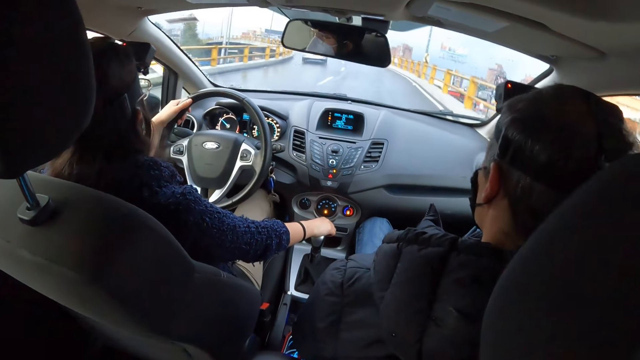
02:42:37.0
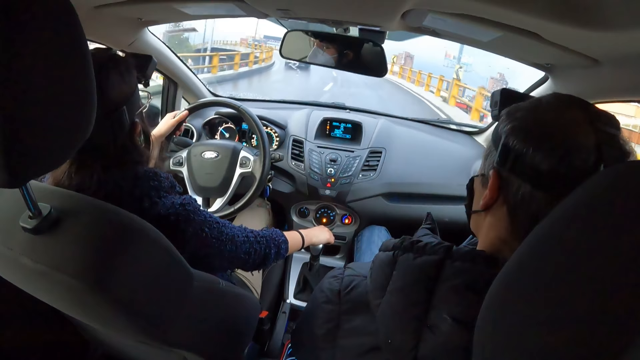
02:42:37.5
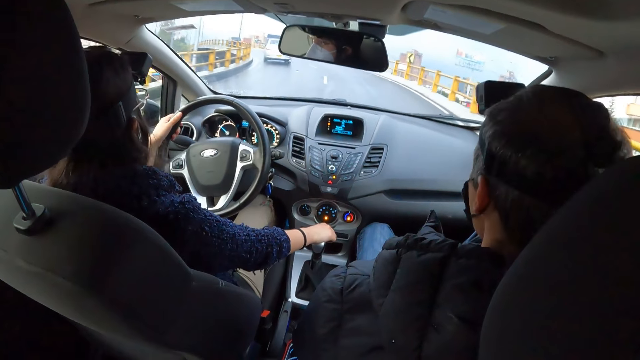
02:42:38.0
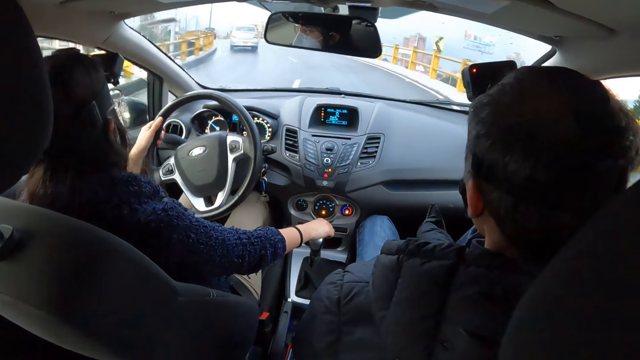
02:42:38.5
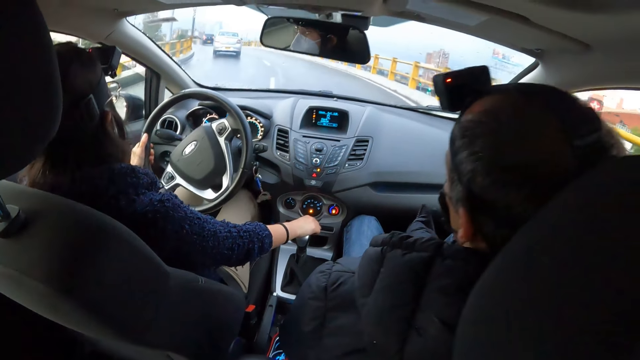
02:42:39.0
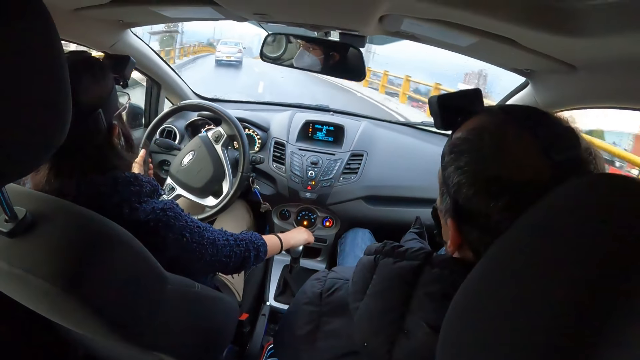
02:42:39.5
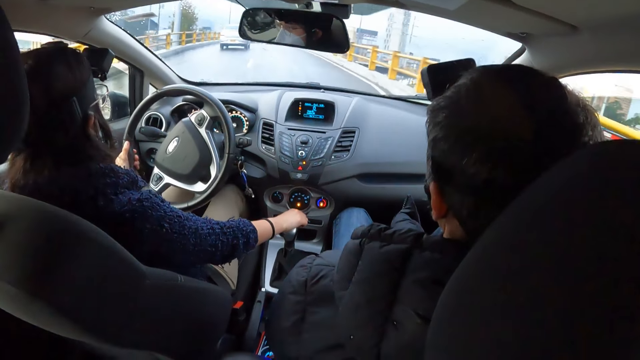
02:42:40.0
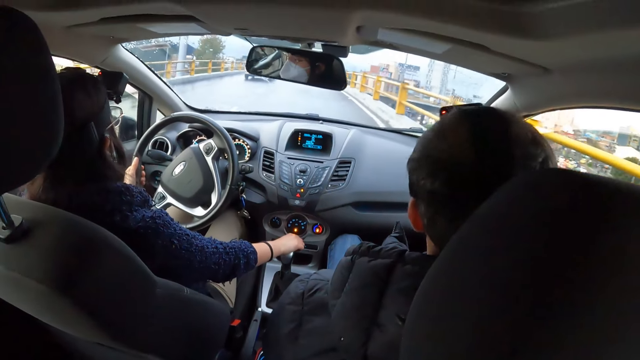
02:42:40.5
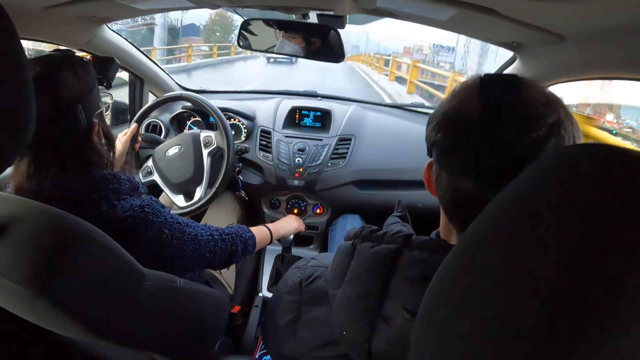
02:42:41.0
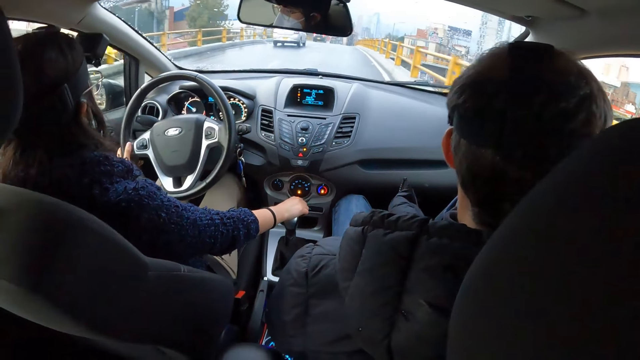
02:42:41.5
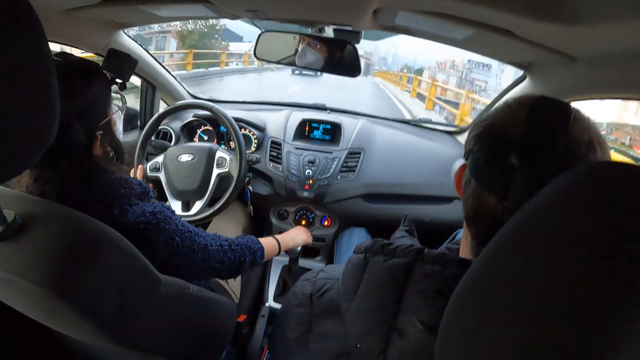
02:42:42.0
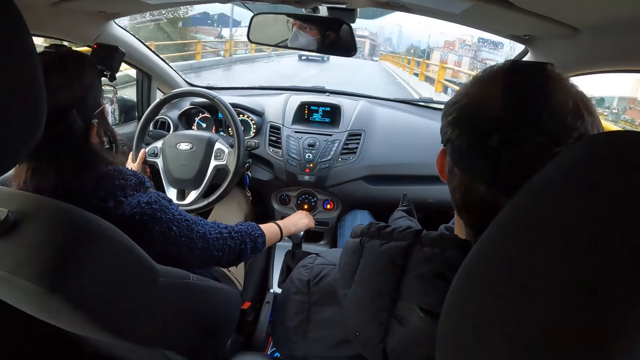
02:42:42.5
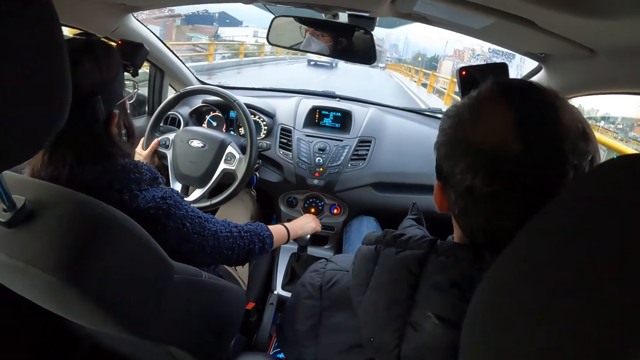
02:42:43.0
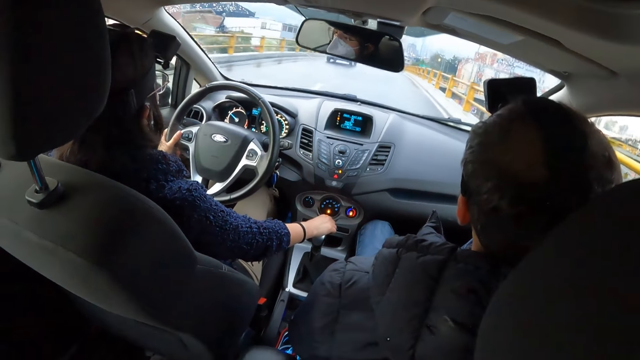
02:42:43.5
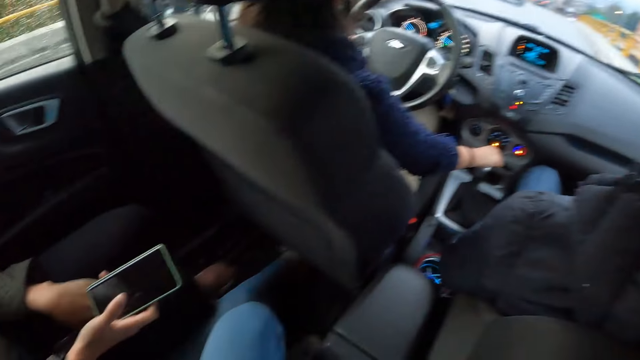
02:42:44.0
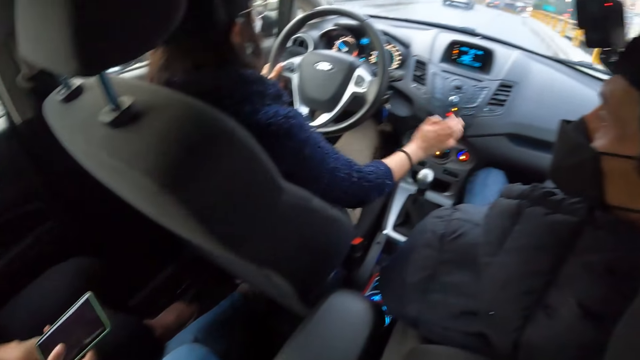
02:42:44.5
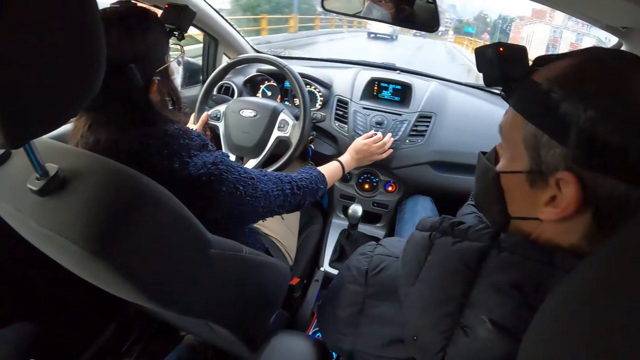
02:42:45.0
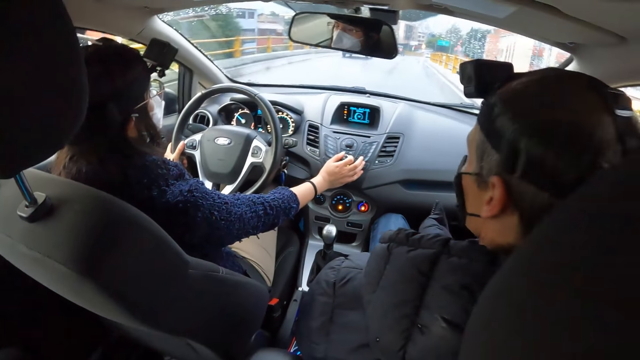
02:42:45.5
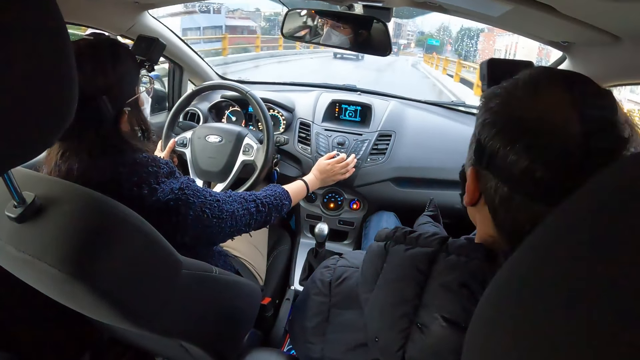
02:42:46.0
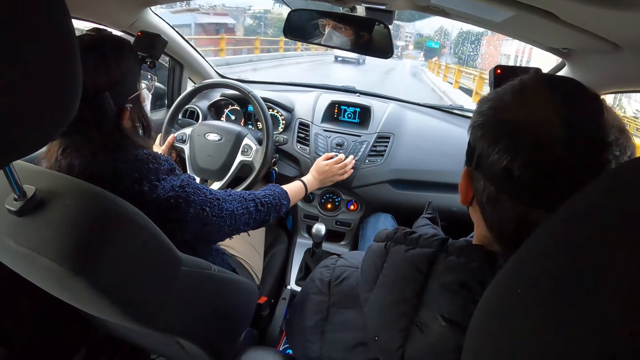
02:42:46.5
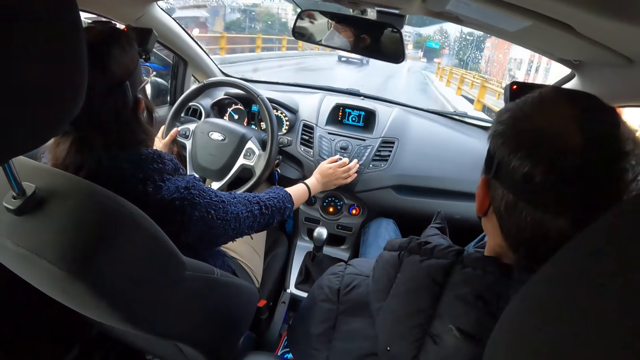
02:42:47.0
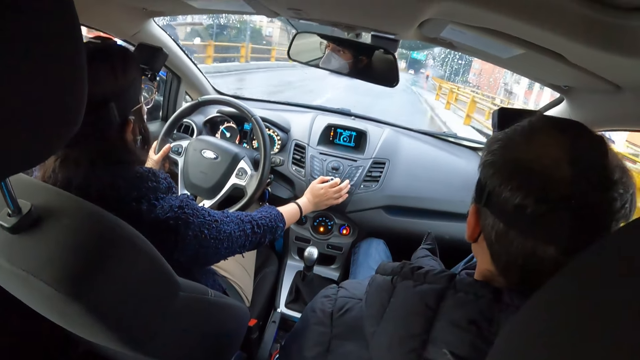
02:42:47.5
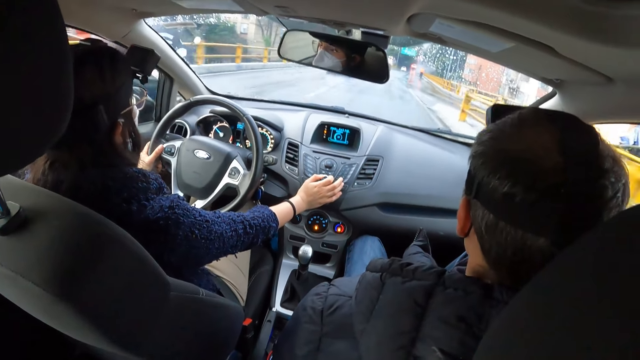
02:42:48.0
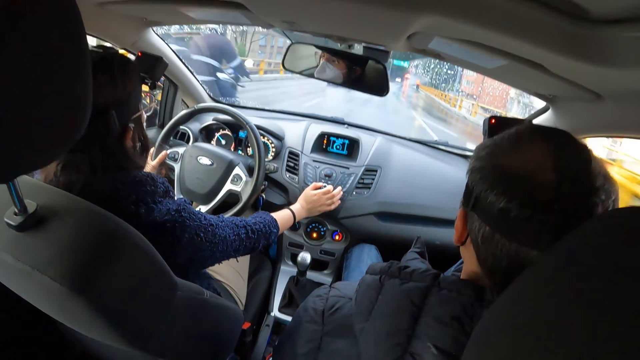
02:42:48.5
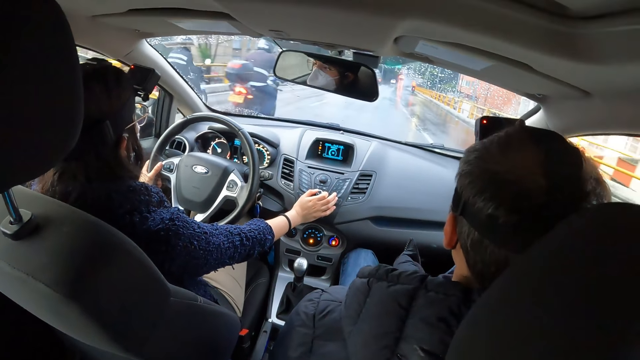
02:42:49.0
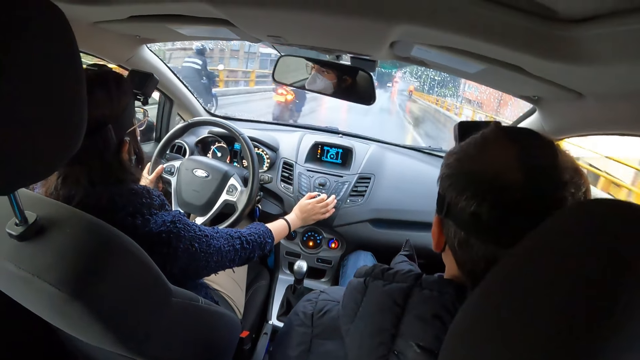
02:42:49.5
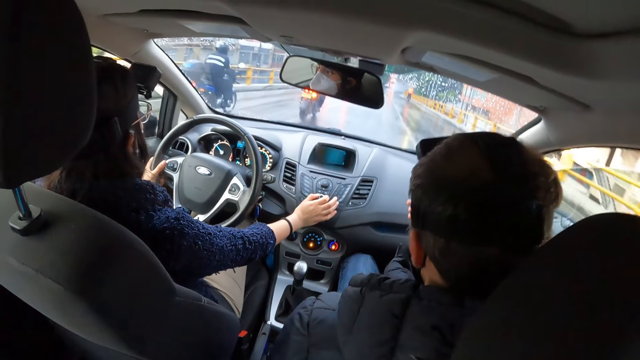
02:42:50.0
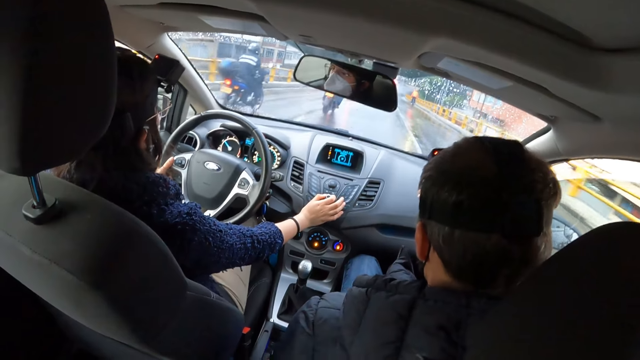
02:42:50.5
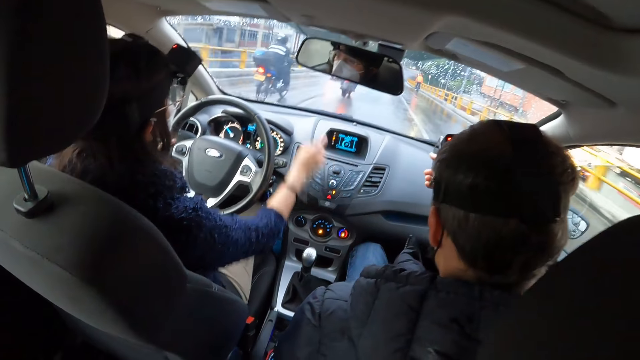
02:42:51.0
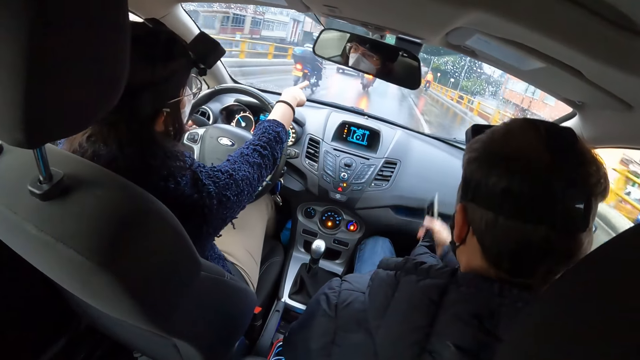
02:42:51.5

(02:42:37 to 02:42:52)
Another woman, in the car, operates a phone with her right hand. The first woman tunes the volume on the car board. A blue motorbike drives past the first woman. The blue motorbike drives past the first woman again.

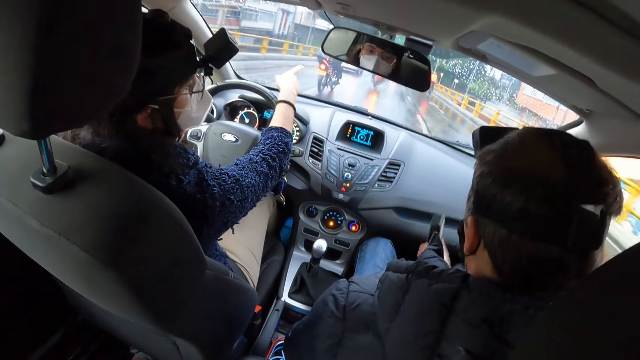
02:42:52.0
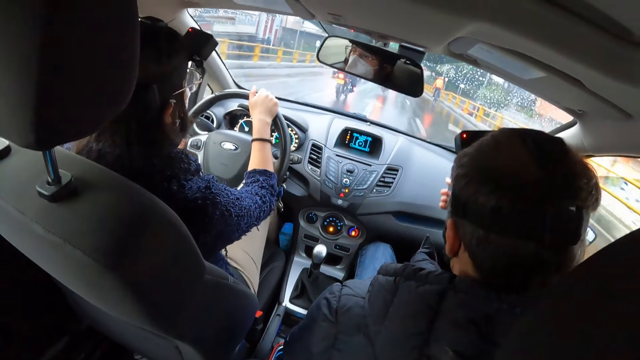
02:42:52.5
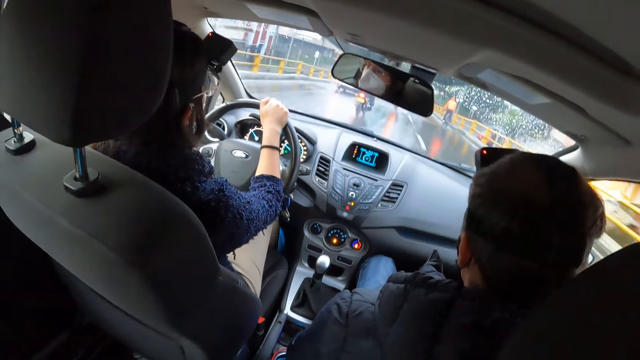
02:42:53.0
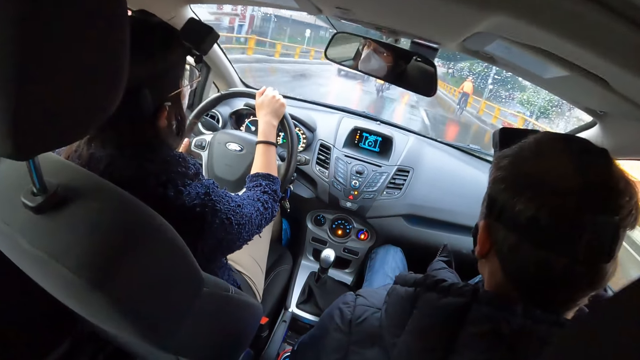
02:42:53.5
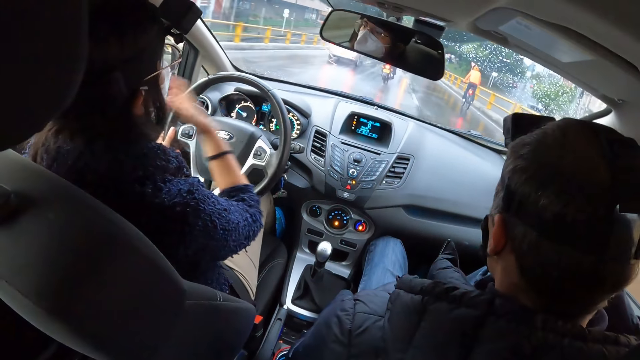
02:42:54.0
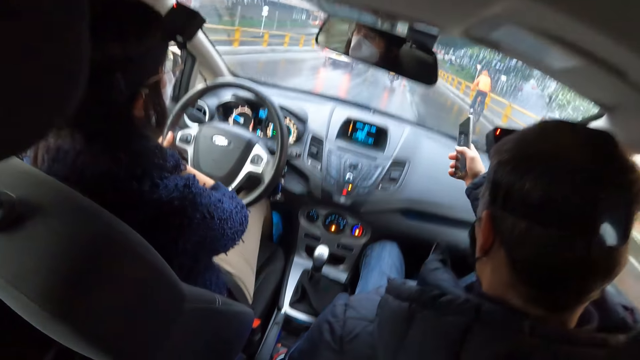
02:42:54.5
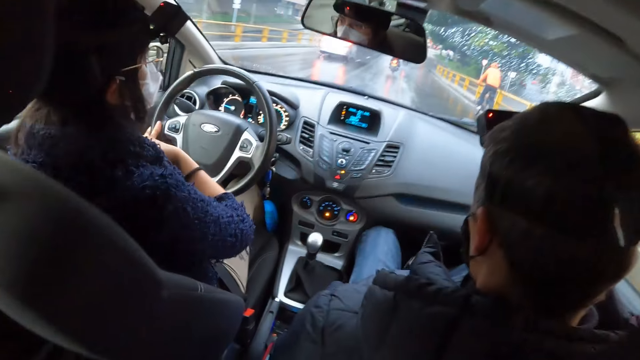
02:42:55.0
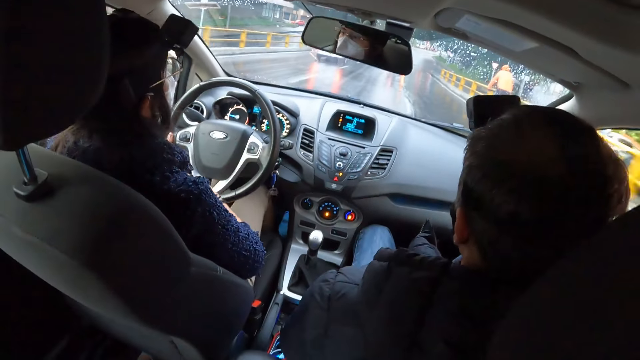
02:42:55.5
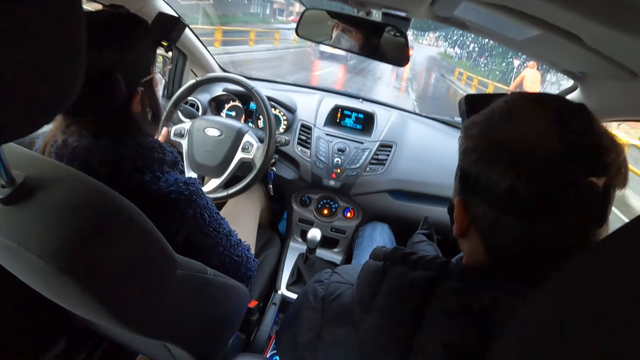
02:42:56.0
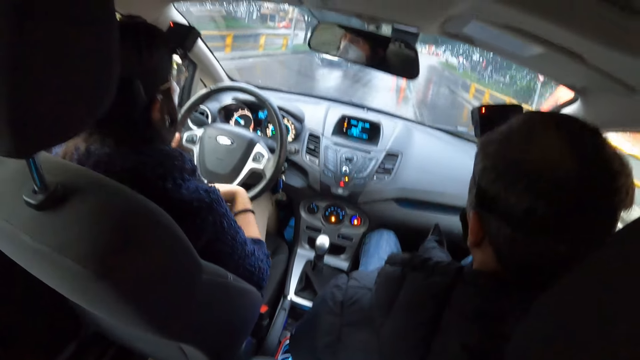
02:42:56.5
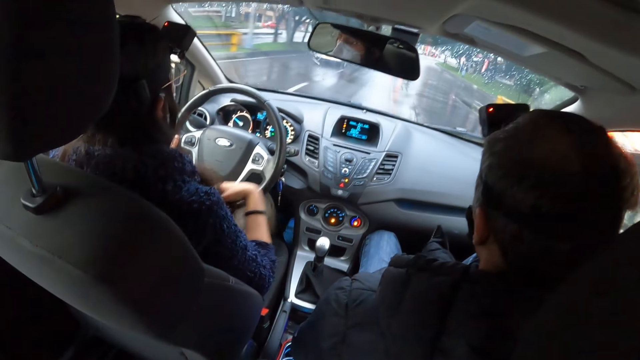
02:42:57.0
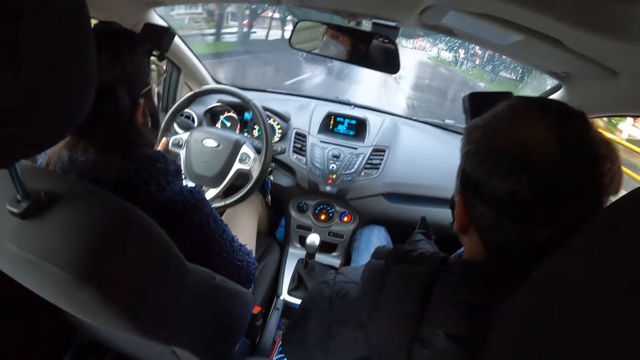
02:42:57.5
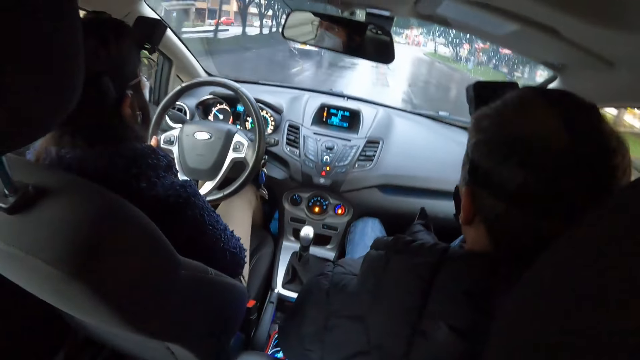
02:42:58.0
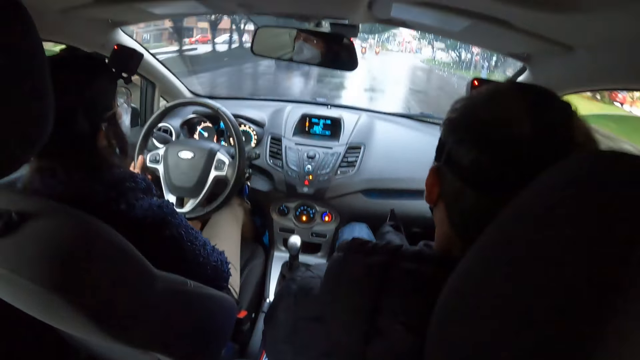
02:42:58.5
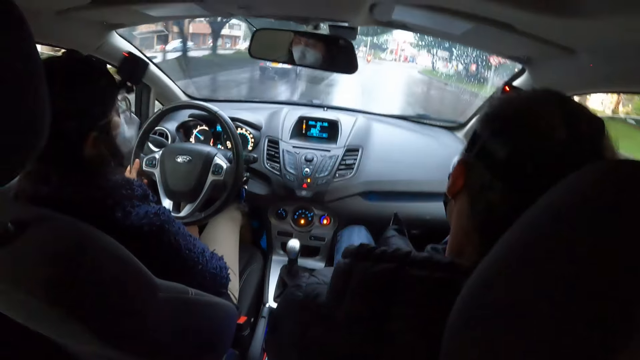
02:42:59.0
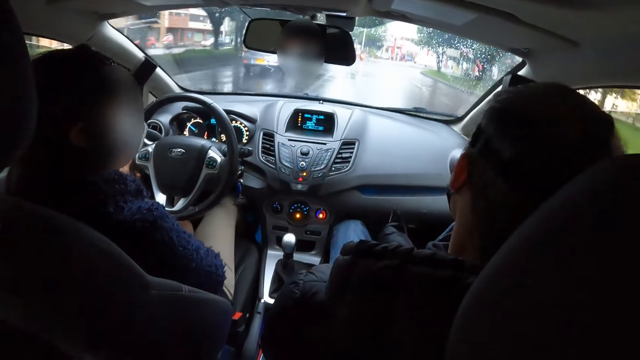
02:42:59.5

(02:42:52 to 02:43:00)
The woman drives a car on a highway with both hands. She touches her hair with her right hand.
